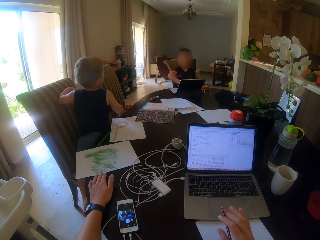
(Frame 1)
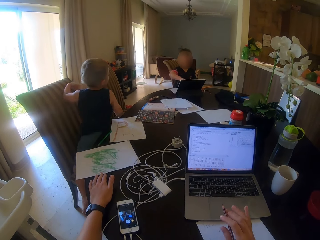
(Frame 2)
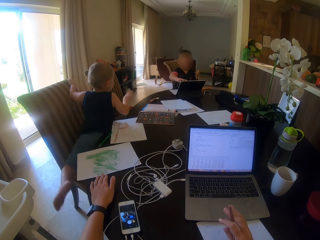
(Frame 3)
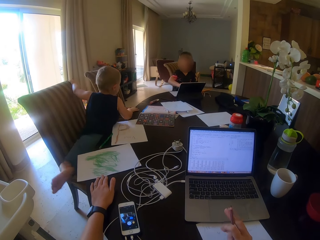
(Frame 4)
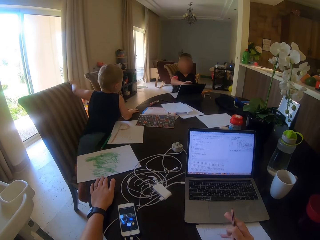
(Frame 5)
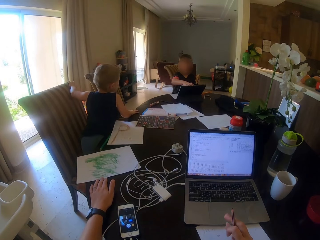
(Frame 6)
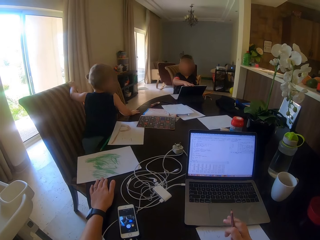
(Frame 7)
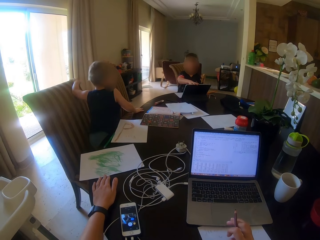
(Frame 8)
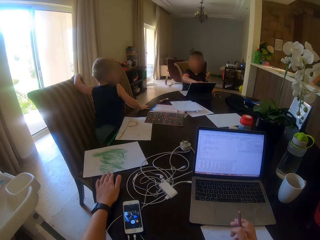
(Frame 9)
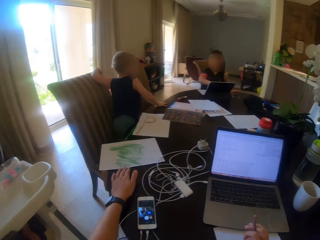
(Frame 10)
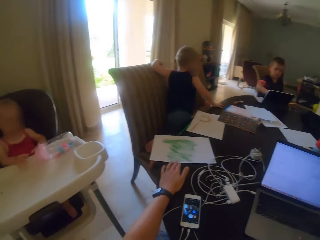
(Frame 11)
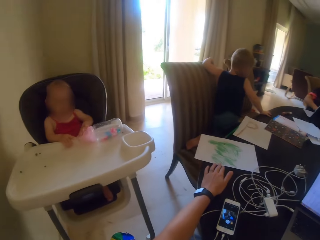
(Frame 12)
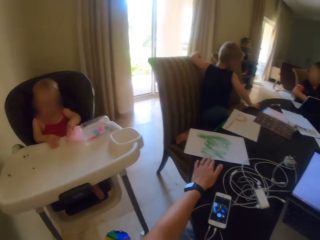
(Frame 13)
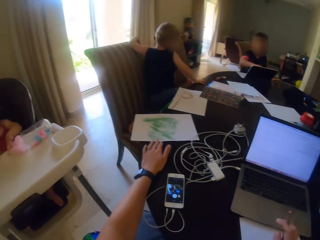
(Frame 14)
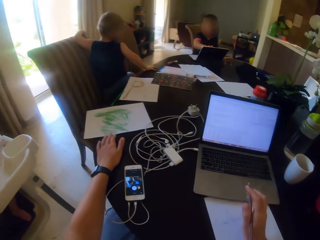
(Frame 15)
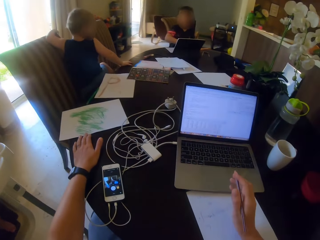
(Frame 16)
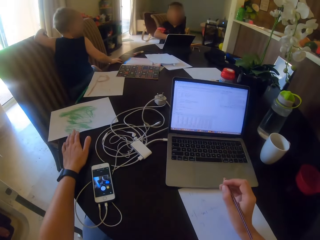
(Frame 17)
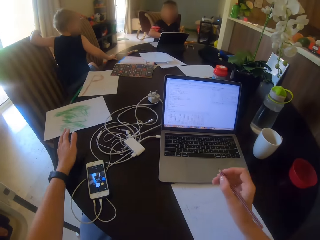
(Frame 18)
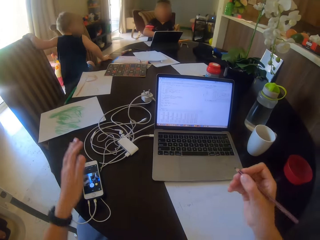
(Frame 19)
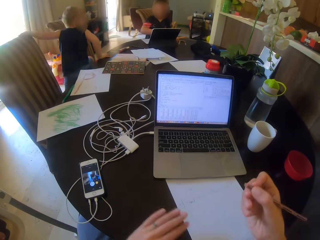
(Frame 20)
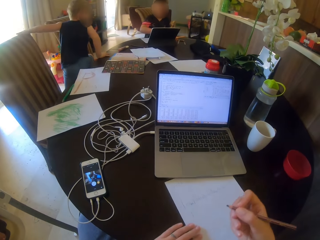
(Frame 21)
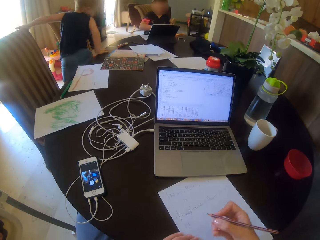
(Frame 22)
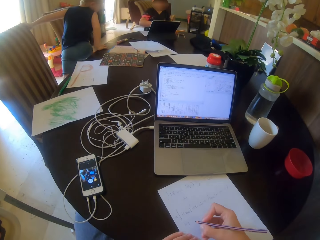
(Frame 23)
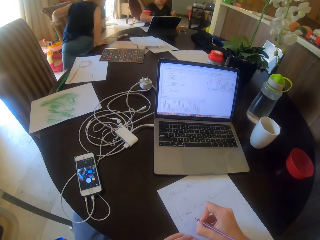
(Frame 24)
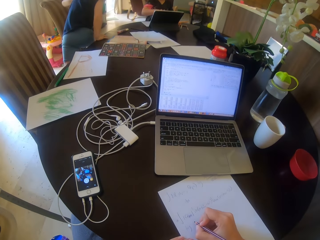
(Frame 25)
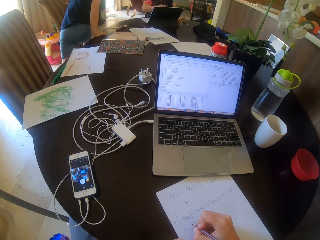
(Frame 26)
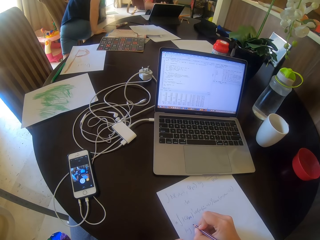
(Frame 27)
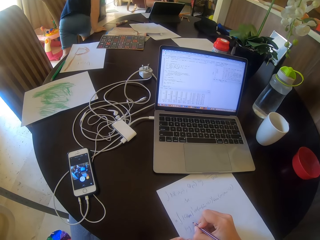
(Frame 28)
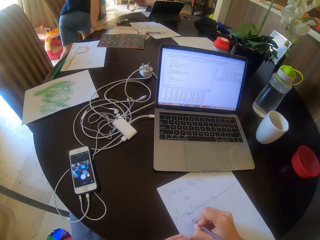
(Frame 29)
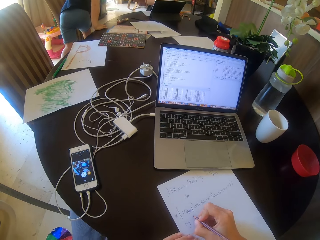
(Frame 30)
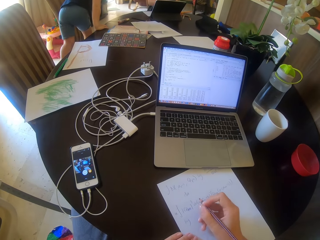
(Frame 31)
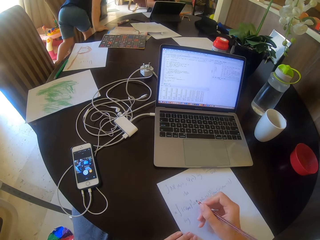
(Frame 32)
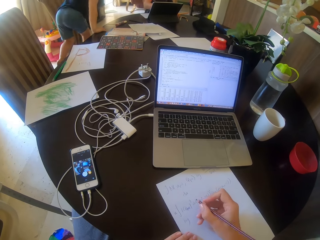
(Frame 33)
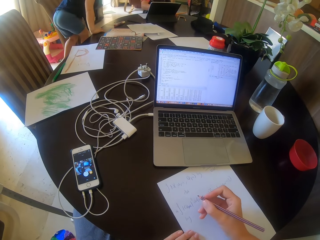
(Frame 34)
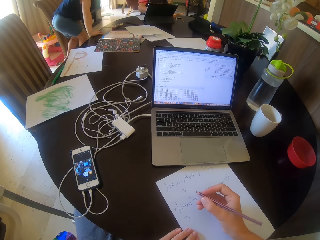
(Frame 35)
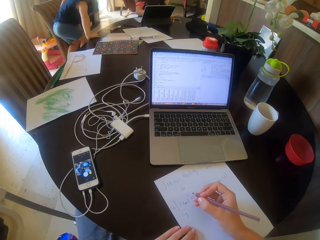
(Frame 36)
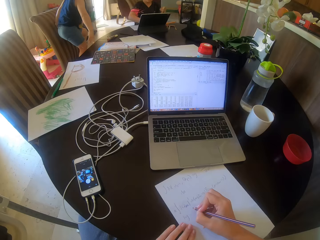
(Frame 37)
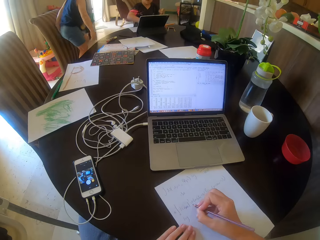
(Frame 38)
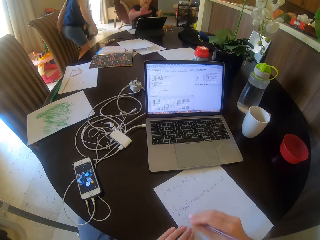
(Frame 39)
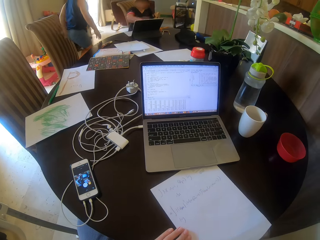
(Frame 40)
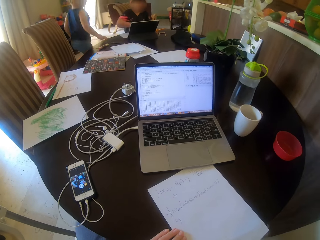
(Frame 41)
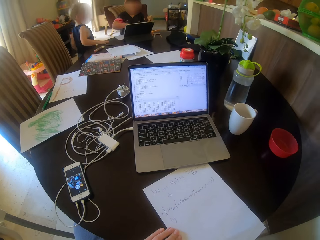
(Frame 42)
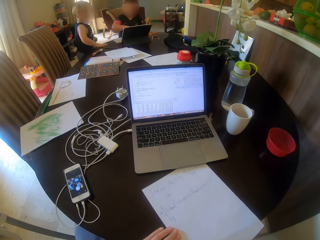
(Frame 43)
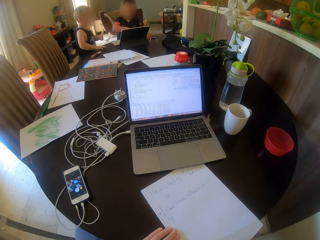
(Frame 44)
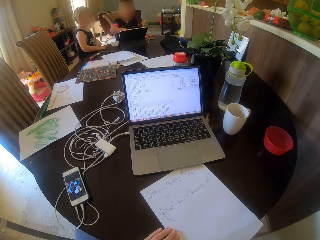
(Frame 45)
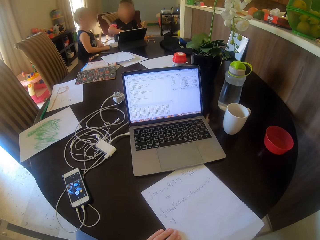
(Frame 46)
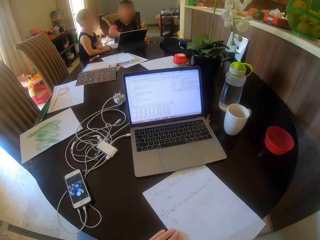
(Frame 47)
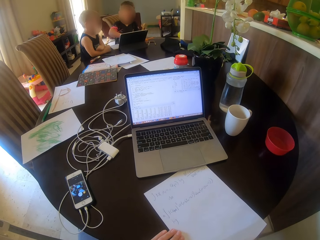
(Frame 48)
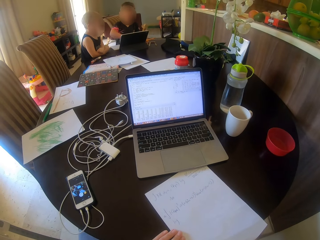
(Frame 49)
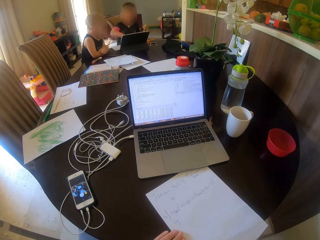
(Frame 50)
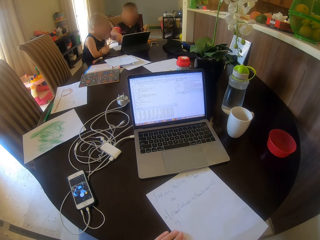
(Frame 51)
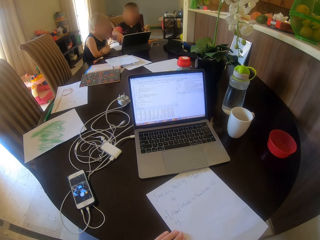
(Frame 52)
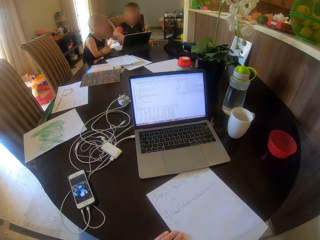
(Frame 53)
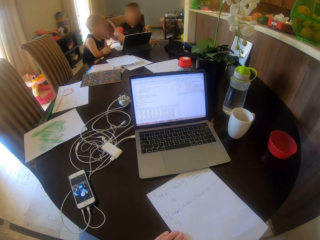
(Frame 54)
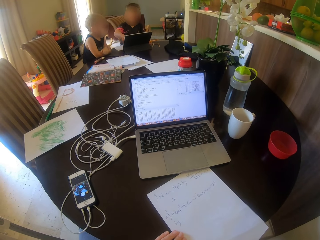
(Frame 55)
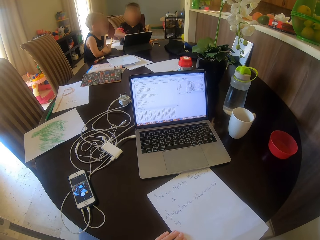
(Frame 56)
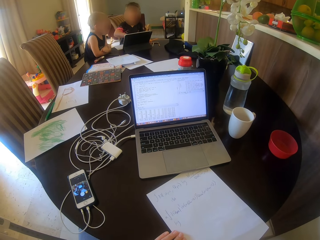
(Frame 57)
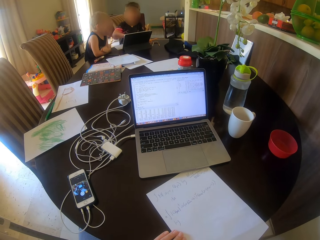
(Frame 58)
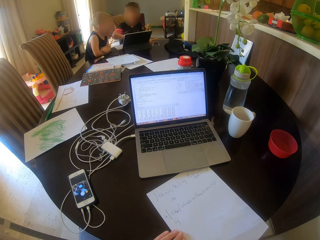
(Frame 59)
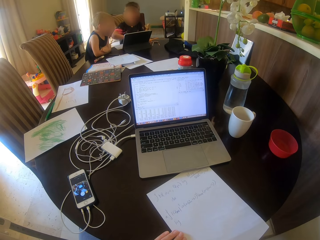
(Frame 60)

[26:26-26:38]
The camera wearer stares around. They move the paper on the table. They write on the paper.

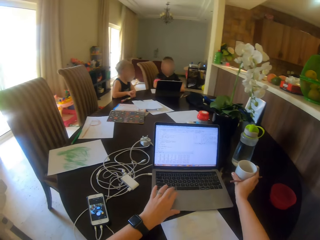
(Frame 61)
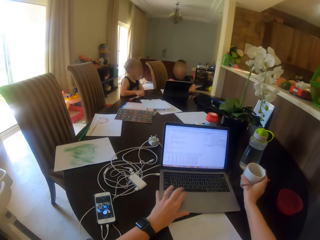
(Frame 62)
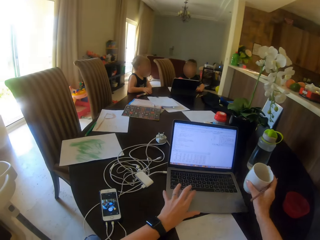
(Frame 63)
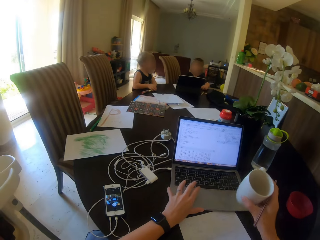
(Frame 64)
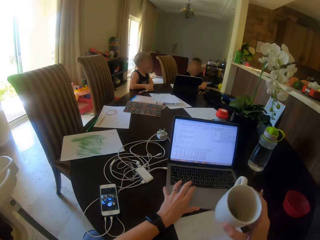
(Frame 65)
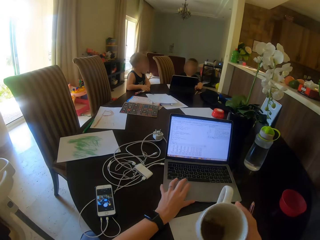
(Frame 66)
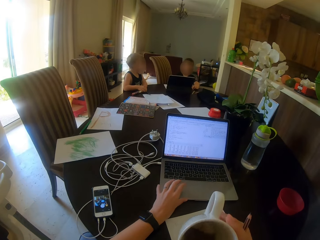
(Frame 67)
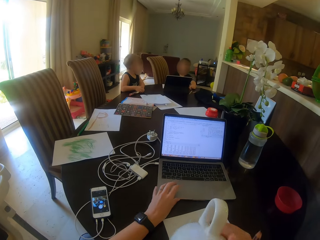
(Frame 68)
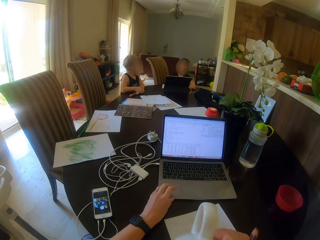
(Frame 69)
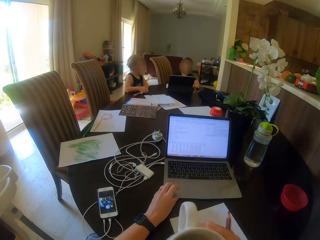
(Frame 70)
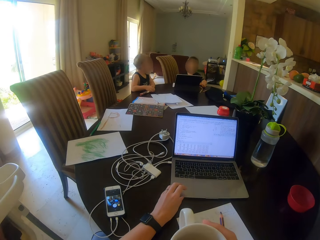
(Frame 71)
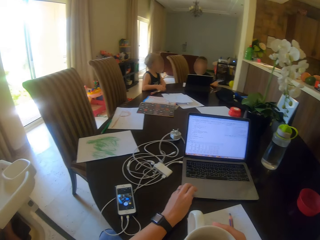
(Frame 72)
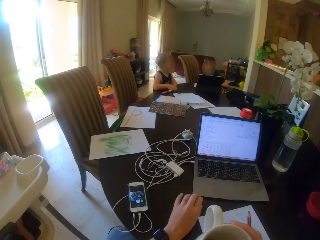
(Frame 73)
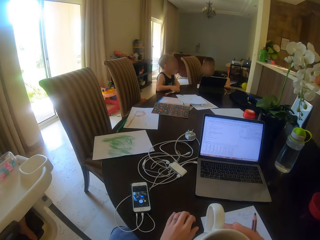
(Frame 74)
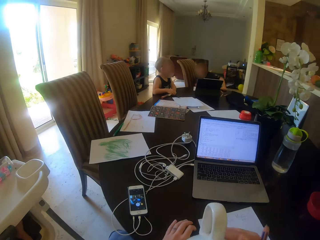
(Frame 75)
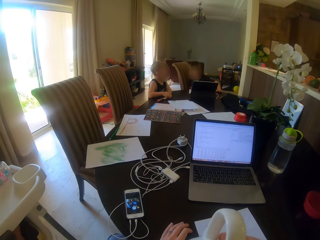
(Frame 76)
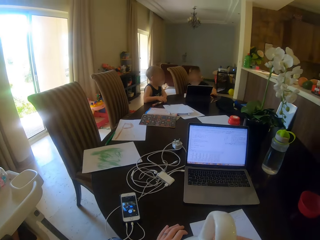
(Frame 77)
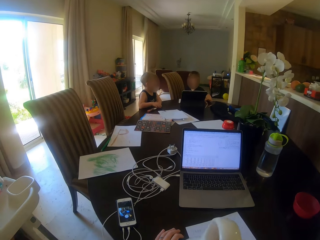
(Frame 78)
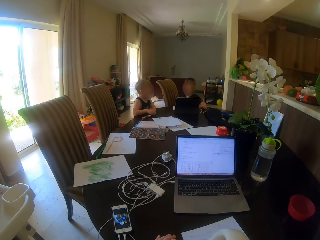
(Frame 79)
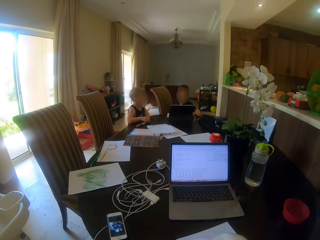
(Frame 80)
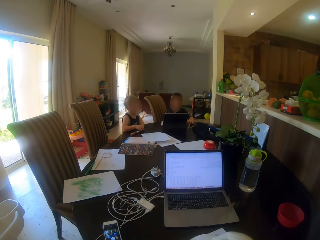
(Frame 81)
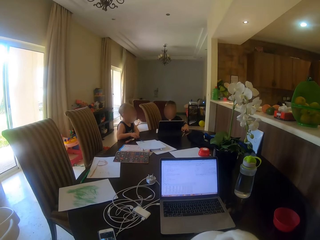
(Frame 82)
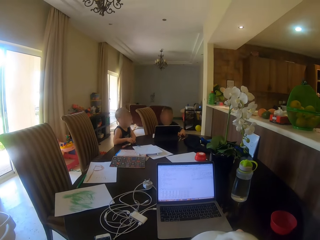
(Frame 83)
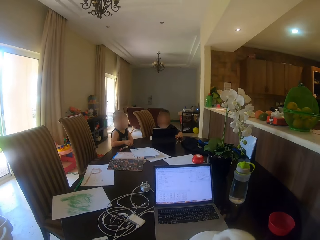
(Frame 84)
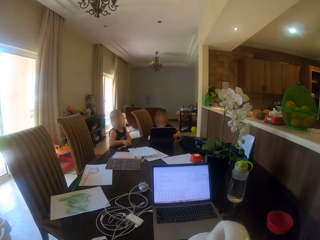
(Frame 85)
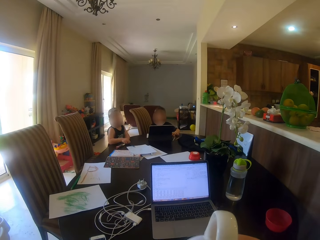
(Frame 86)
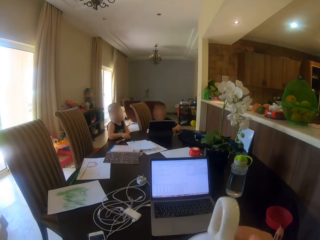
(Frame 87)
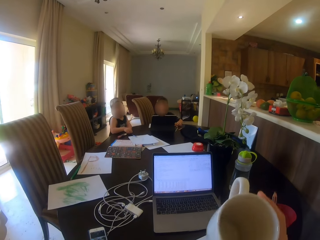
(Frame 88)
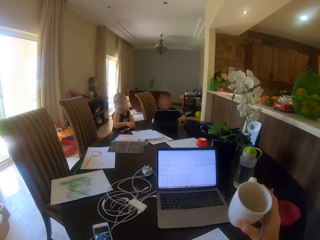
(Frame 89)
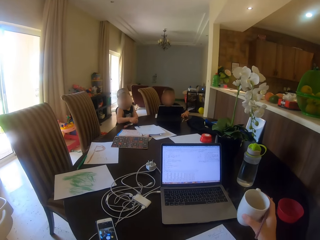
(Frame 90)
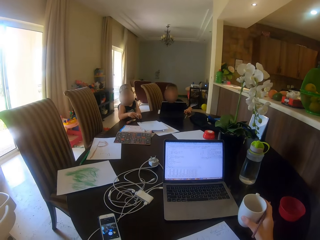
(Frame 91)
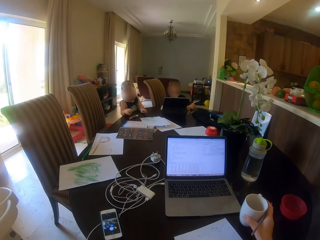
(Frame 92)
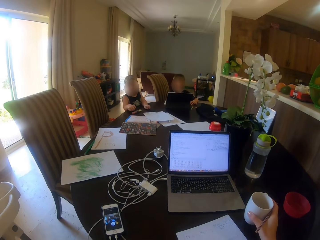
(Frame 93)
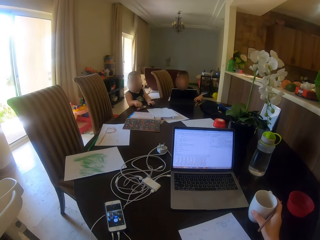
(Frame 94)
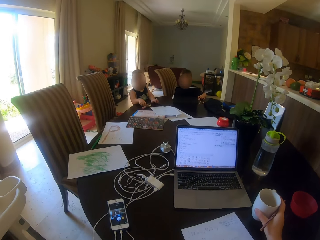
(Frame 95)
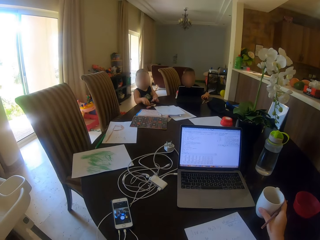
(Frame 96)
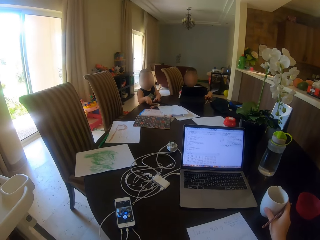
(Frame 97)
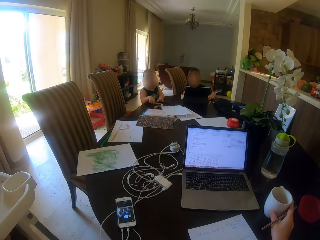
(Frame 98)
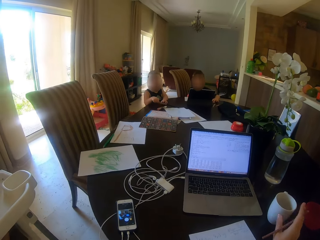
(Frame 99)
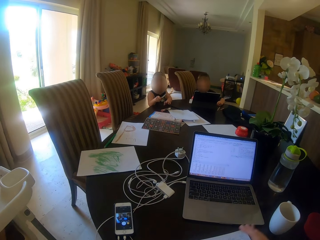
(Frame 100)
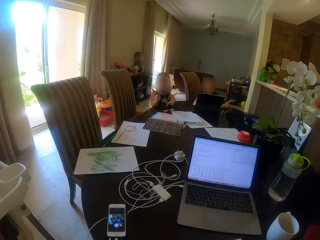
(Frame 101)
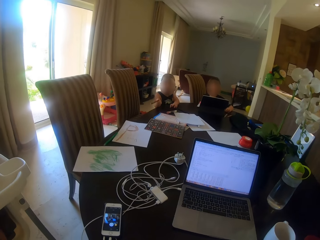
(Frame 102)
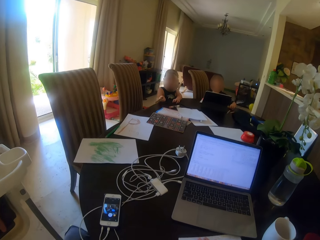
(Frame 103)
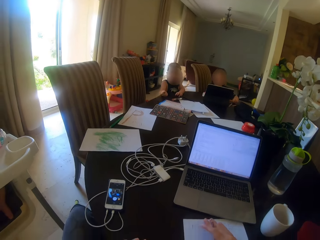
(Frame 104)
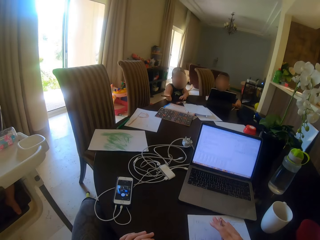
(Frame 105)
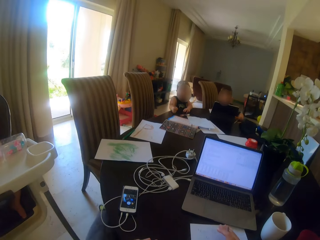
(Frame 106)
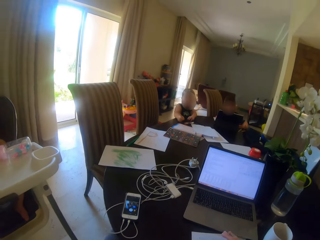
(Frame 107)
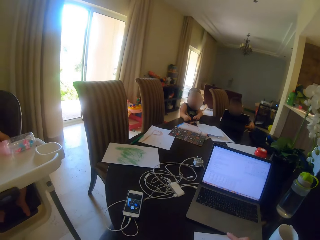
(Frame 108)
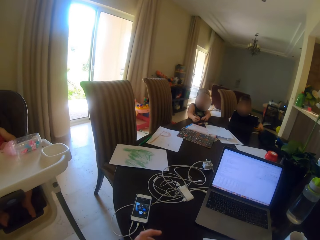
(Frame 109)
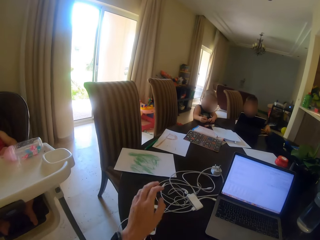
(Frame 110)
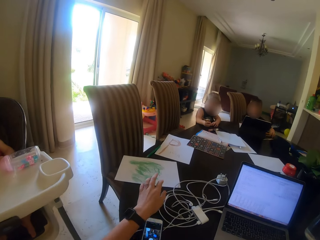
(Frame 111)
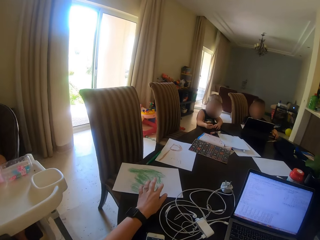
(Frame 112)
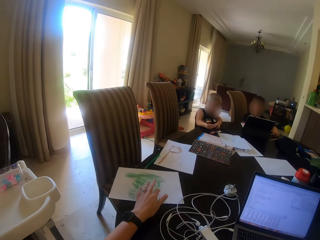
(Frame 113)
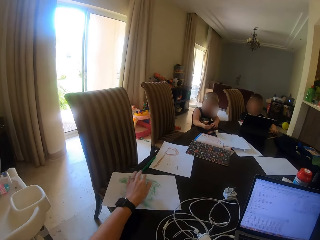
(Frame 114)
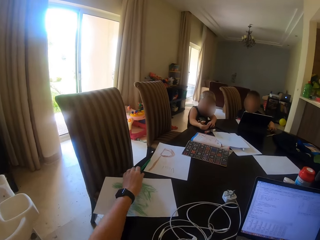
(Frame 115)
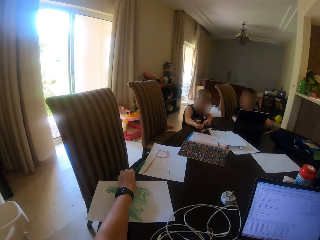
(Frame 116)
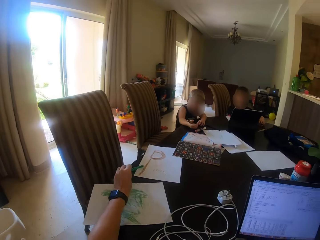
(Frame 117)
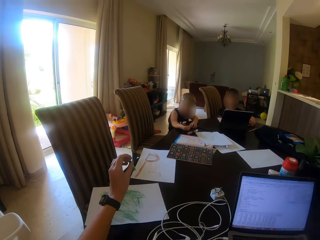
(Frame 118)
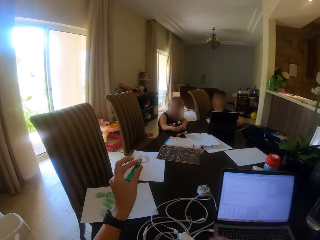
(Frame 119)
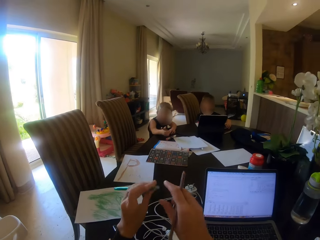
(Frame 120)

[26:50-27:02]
The camera wearer picks up the cup of coffee from the table. They drink the cup of coffee. They squeeze a laptop on the table. They put the cup of coffee down on the table. They pick up the crayon or pencil from the table with the left hand.
